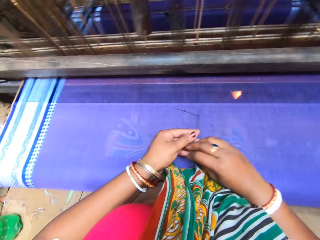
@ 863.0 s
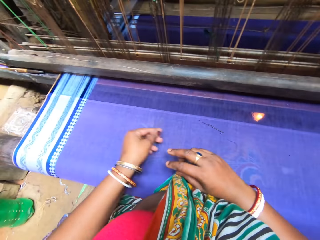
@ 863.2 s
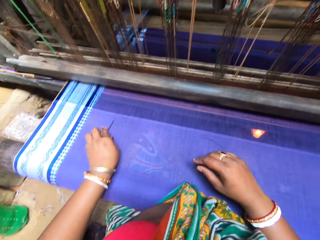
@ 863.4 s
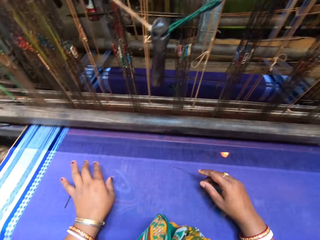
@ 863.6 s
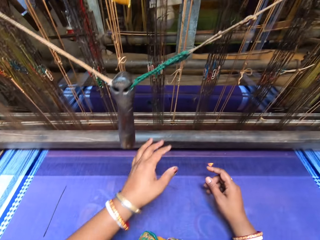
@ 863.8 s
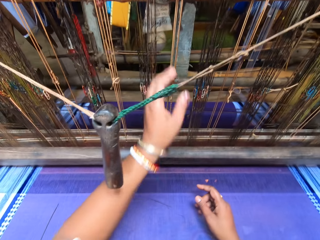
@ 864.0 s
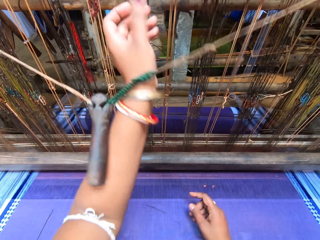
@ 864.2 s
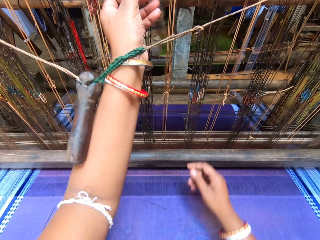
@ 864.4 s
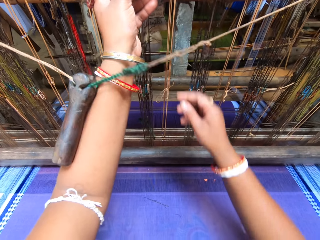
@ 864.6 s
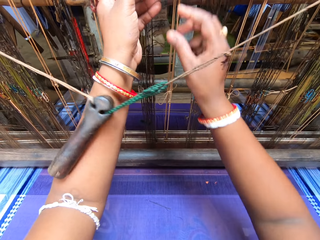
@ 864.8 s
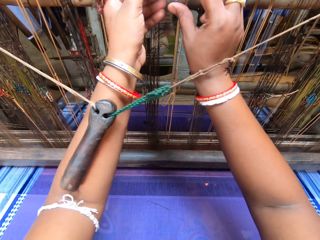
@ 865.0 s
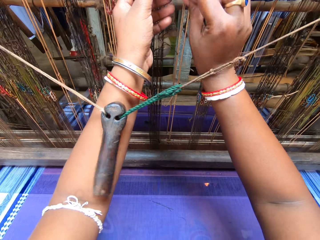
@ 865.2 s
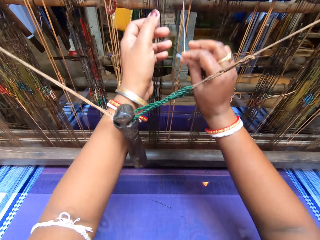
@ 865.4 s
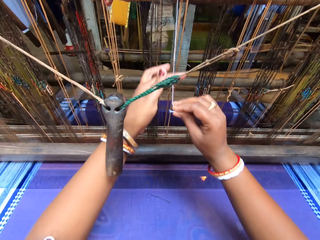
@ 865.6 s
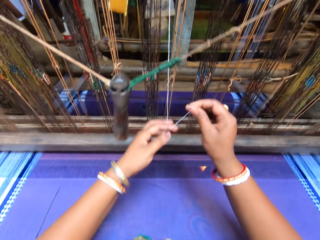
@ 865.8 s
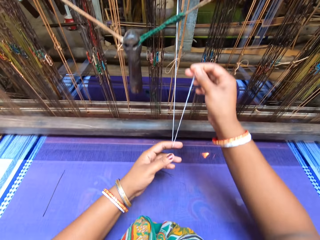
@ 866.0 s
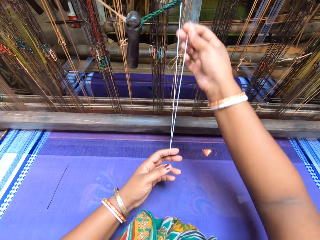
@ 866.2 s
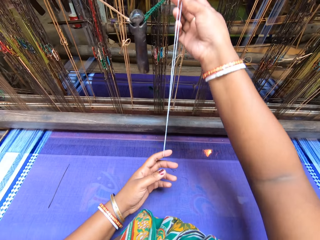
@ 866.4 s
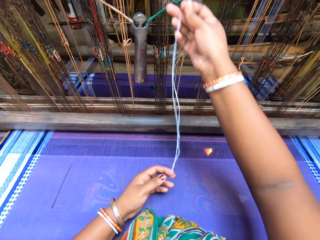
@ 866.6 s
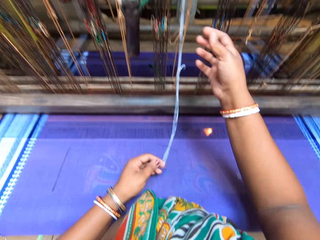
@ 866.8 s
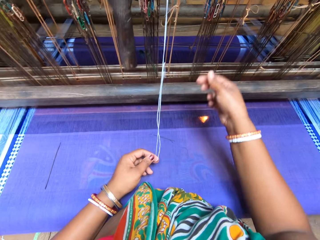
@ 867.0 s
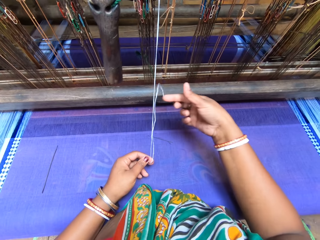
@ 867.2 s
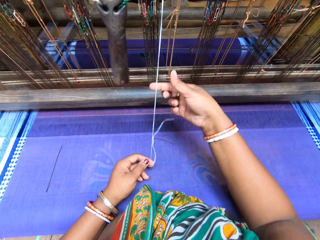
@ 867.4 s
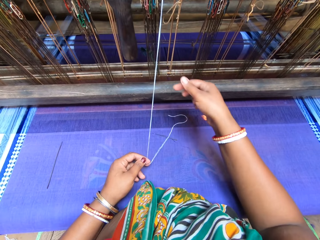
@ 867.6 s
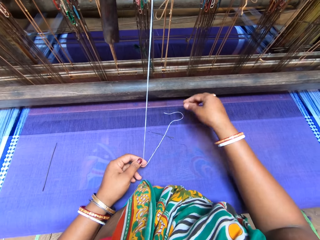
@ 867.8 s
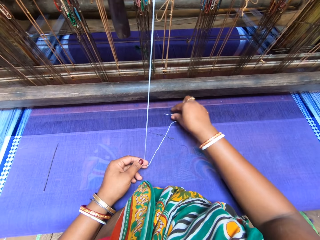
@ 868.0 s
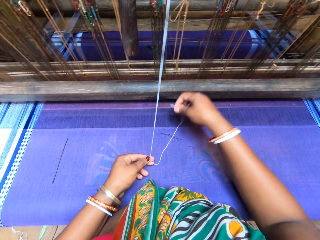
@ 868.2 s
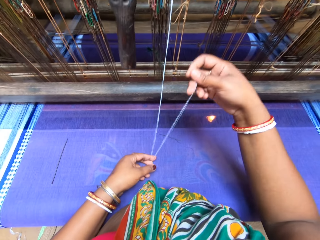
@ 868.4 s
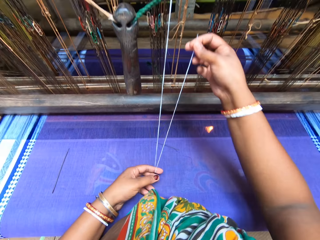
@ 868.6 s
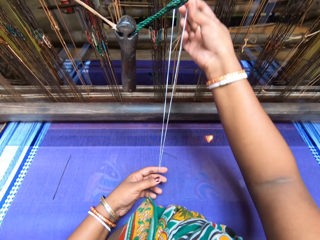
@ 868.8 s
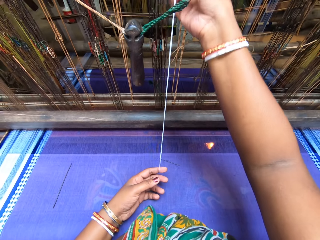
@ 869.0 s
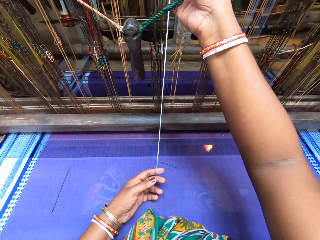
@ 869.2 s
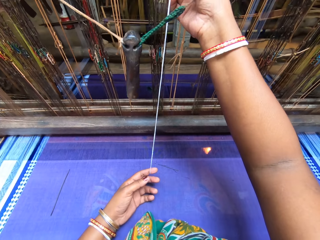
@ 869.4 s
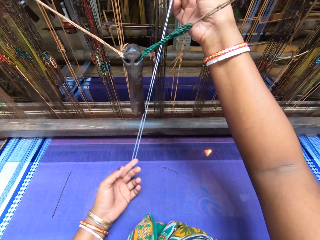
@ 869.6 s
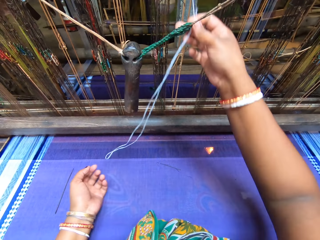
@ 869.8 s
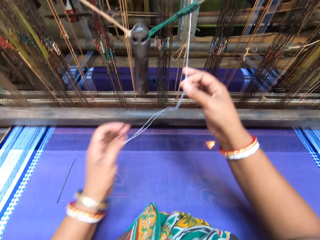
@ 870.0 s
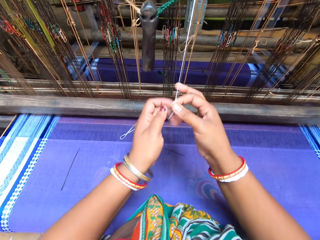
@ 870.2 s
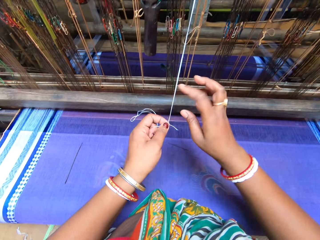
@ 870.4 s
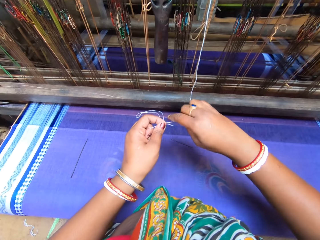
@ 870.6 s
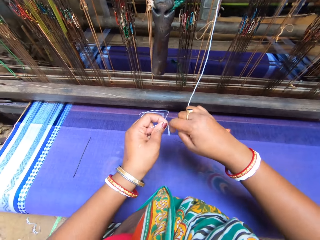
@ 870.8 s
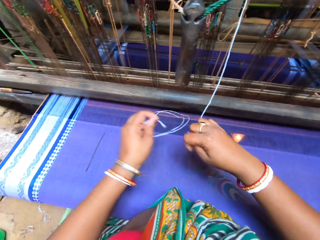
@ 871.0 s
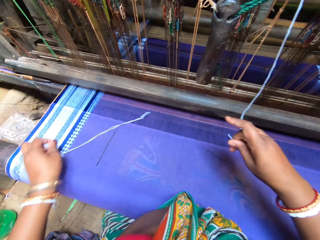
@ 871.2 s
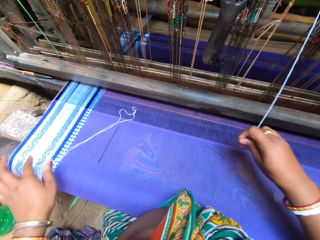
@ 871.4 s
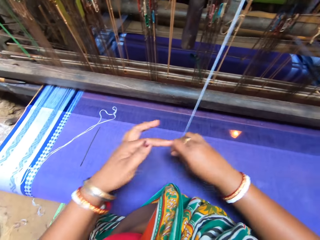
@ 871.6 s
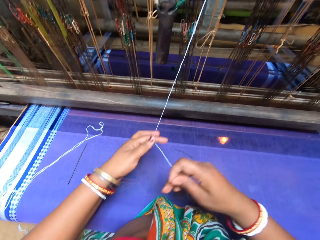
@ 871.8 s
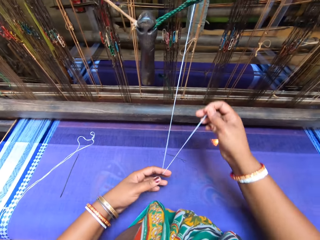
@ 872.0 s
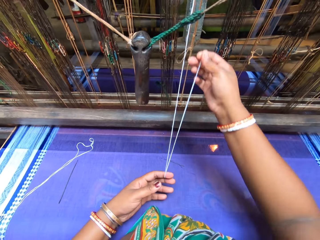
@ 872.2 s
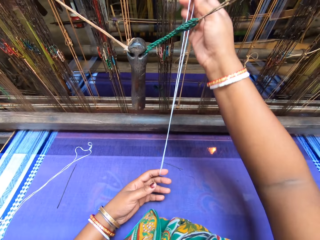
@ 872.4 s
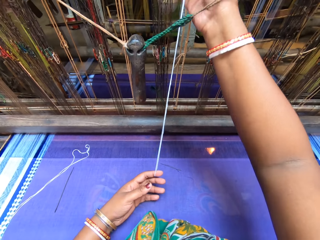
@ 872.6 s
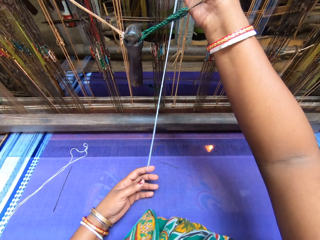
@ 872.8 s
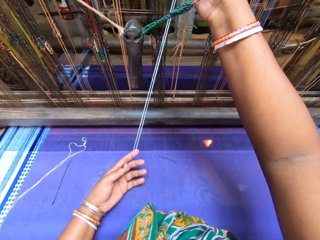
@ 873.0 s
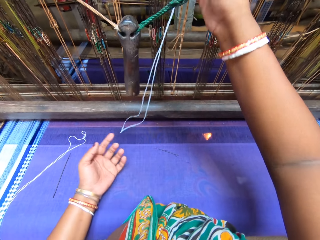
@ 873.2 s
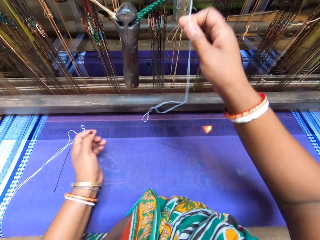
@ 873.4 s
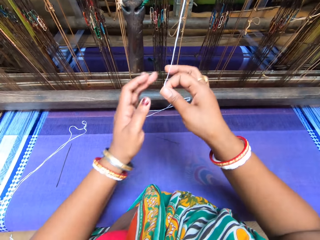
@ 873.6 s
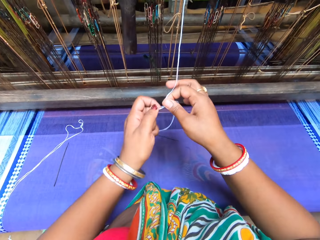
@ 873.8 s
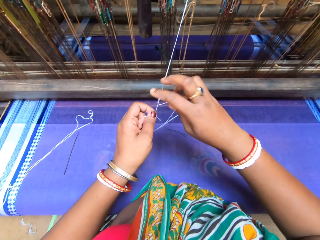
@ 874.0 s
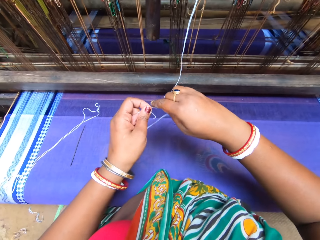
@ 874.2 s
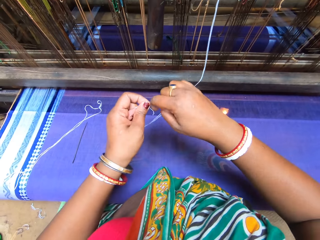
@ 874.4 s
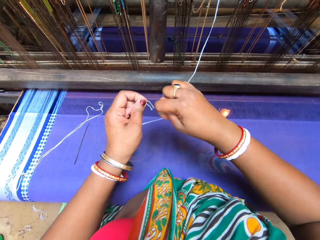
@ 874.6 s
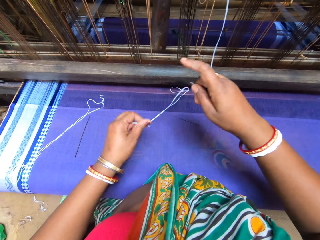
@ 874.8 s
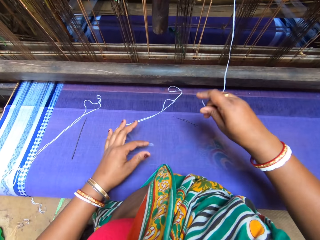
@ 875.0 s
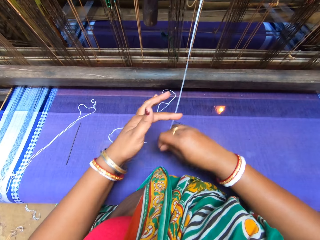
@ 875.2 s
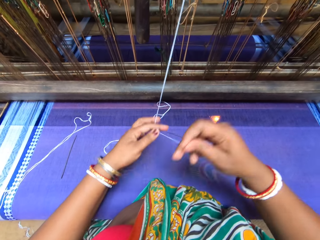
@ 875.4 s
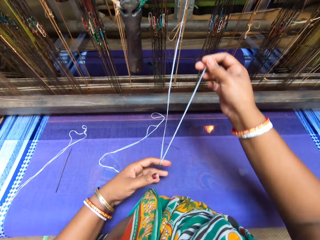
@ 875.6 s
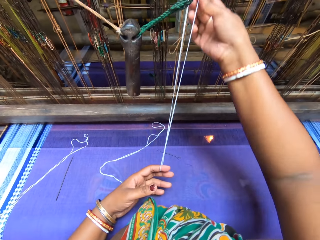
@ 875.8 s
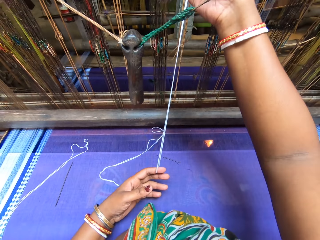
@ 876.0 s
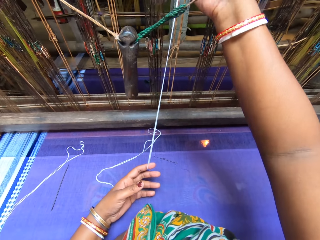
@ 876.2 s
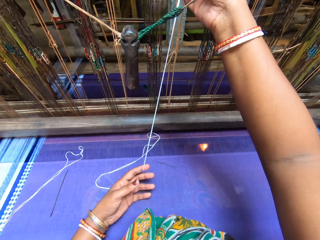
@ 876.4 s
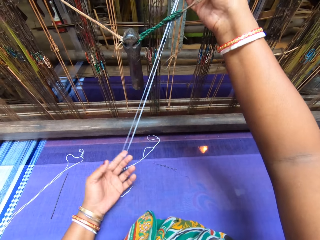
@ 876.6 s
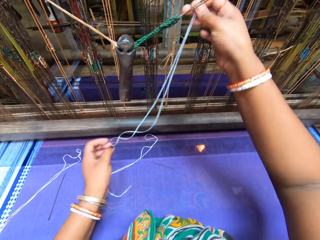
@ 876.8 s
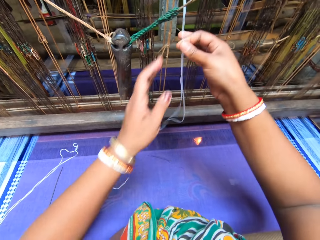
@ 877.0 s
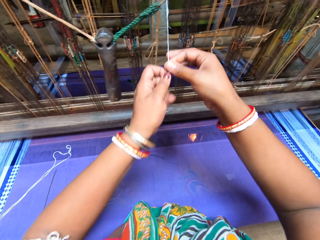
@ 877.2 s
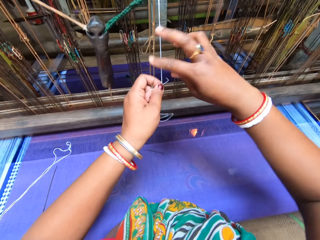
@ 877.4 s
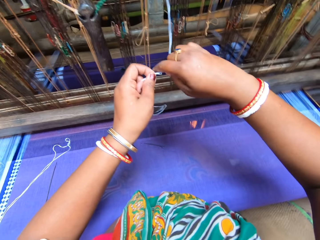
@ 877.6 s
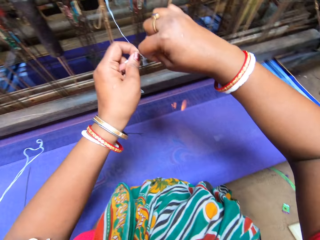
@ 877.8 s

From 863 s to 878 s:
The camera wearer adjusts the thread. They cut the thread.

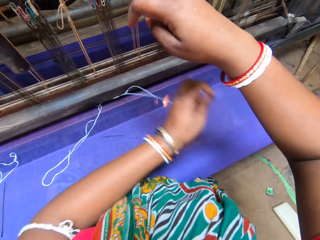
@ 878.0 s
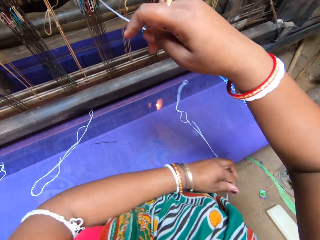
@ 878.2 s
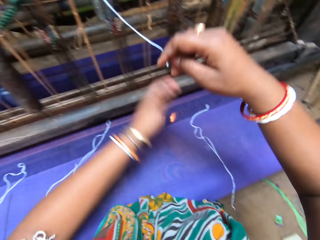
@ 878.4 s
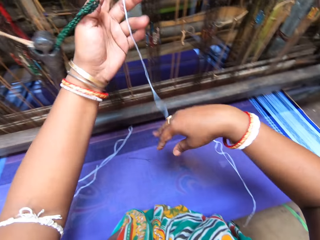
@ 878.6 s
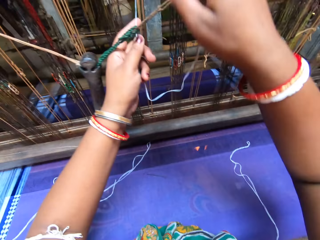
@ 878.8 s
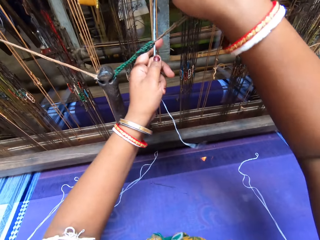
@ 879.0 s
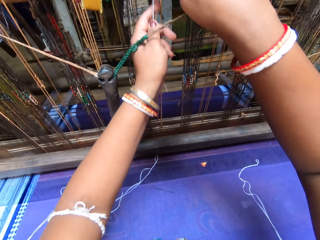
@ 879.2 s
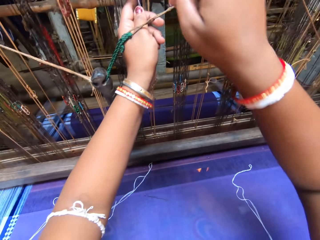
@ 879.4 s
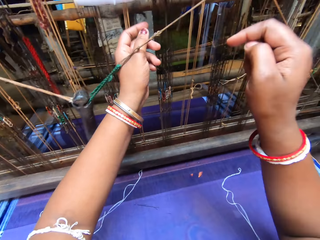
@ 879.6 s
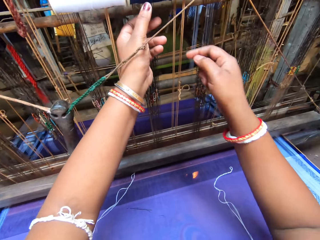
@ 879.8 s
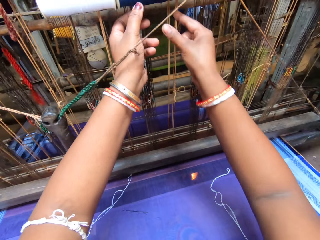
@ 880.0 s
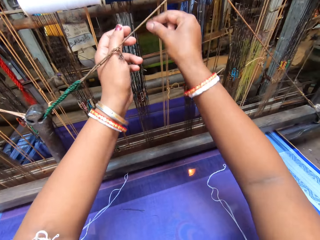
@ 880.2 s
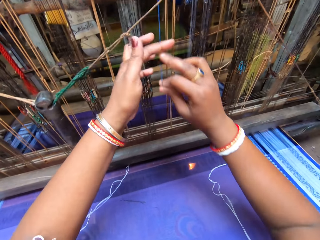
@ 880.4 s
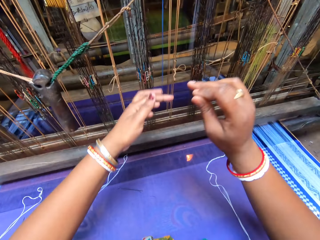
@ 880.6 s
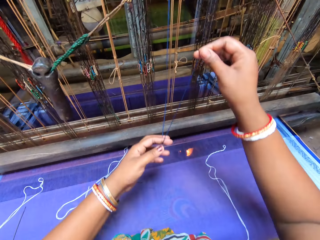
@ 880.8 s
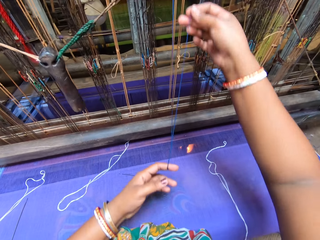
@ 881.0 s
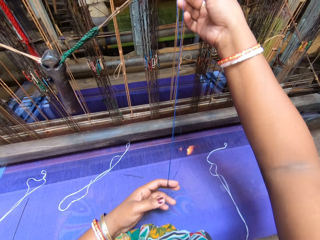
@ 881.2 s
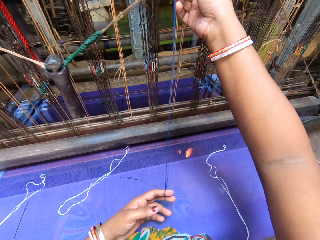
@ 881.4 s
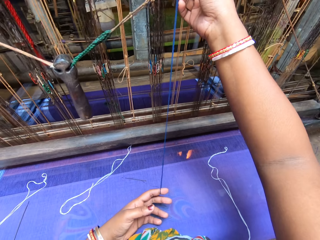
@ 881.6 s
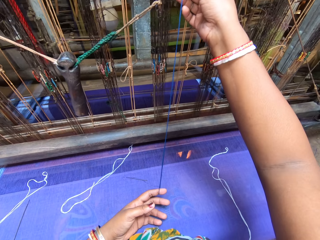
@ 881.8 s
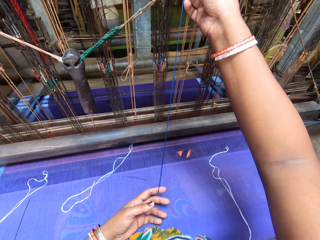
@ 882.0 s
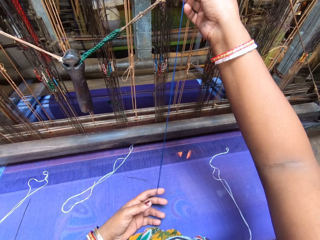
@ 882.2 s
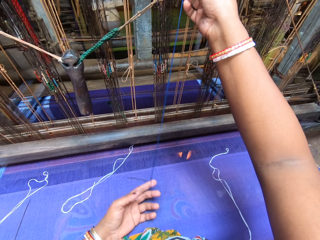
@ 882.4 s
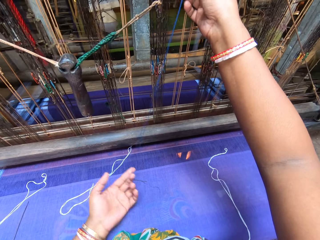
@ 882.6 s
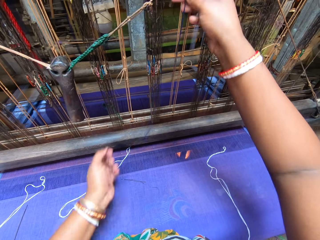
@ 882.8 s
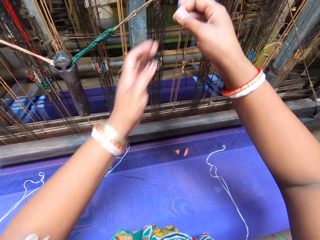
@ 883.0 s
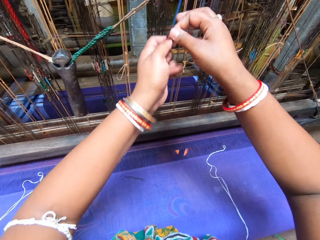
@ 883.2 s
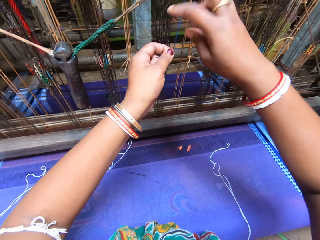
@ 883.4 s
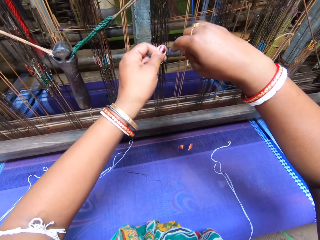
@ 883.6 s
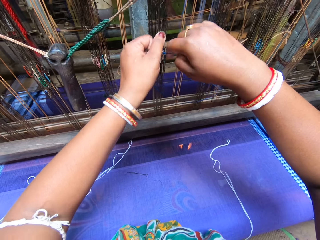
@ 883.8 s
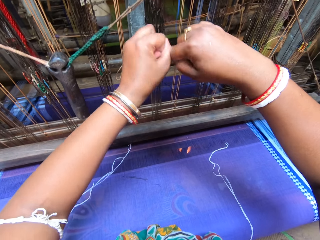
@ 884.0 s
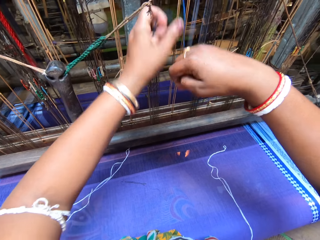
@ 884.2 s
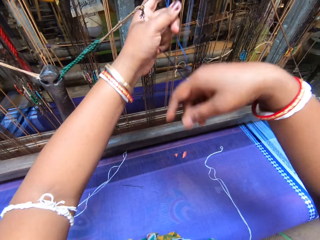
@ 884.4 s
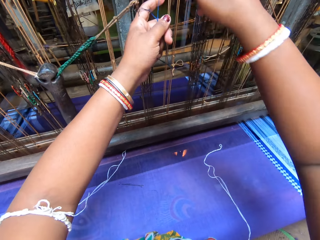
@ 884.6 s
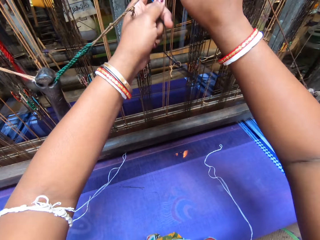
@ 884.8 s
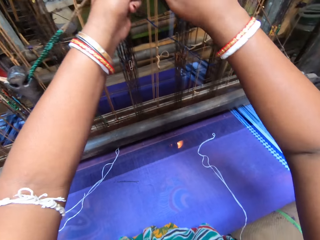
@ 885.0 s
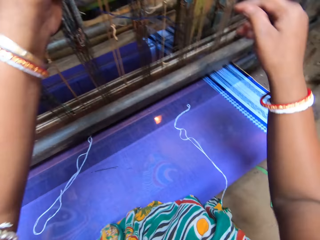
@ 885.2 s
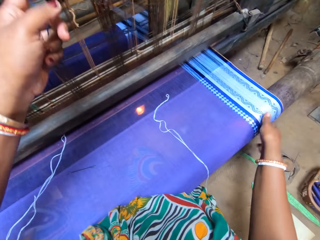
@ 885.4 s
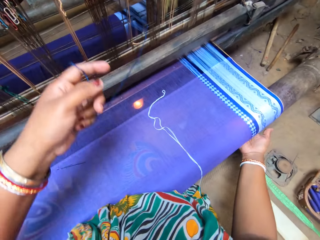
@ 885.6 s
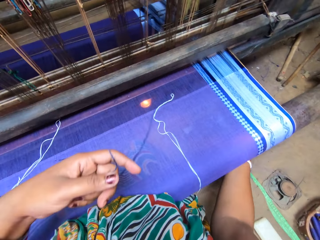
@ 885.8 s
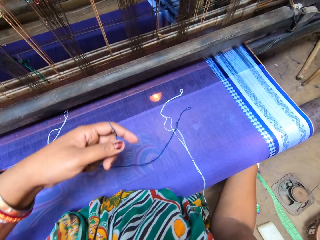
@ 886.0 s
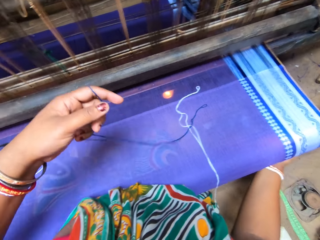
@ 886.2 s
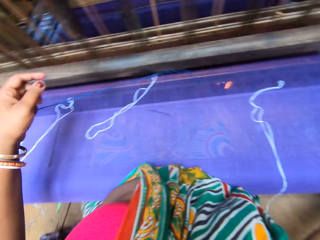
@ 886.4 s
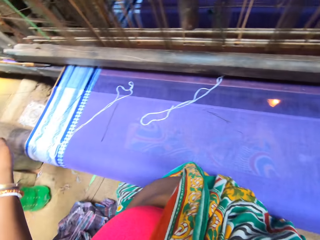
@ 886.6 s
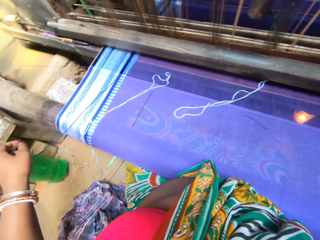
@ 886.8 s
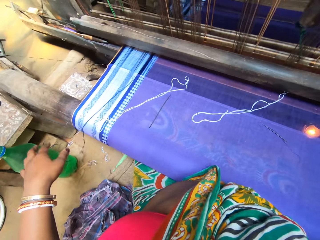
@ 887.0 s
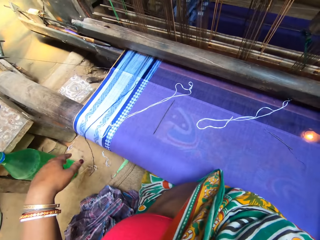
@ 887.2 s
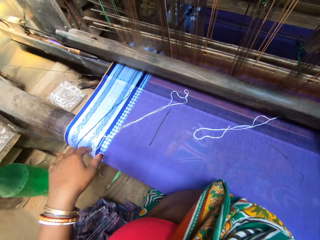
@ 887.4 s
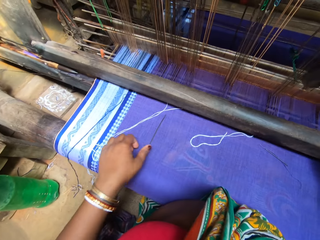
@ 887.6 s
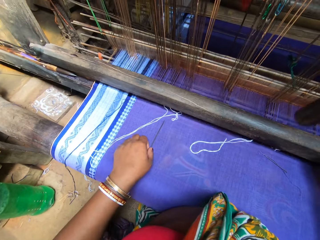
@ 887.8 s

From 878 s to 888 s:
The camera wearer adjusts the sewing machine.
